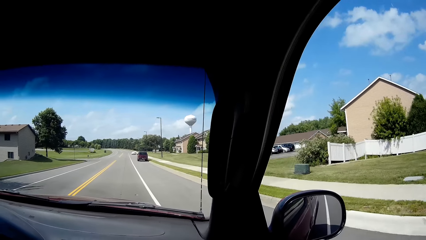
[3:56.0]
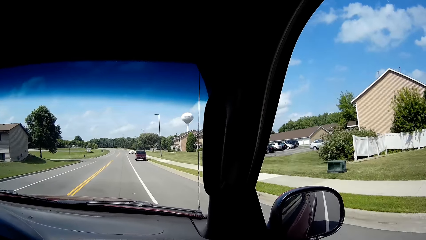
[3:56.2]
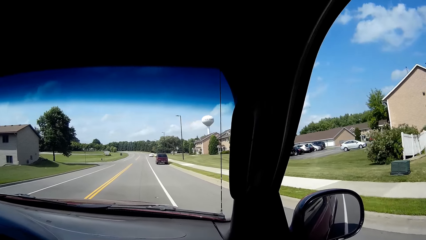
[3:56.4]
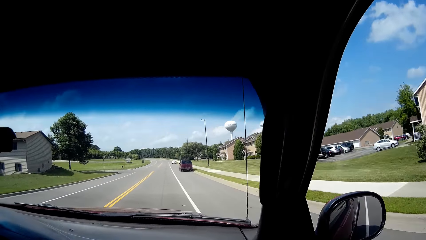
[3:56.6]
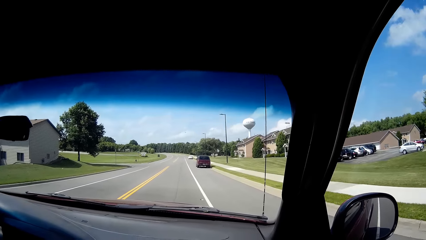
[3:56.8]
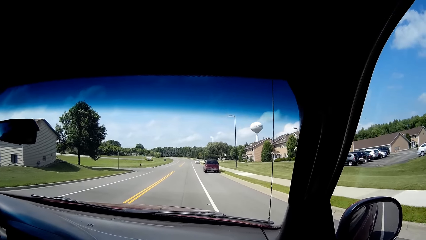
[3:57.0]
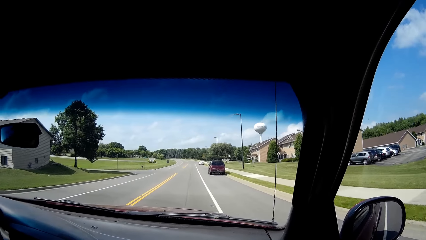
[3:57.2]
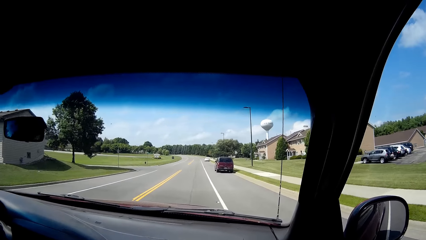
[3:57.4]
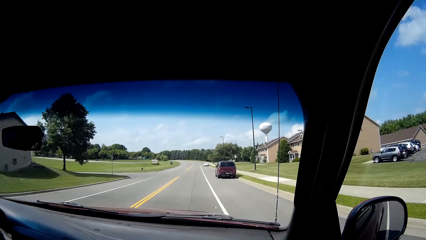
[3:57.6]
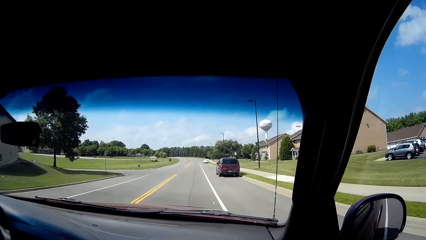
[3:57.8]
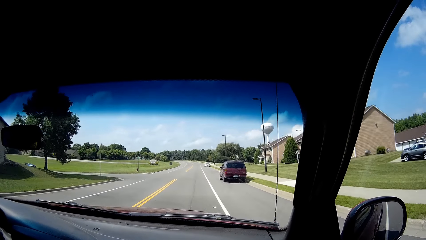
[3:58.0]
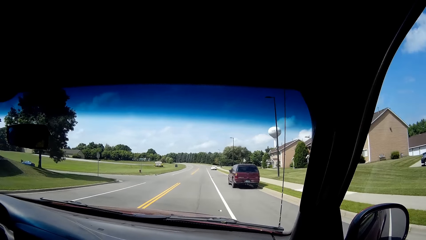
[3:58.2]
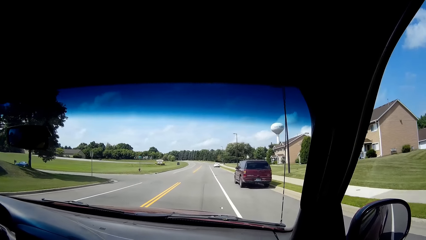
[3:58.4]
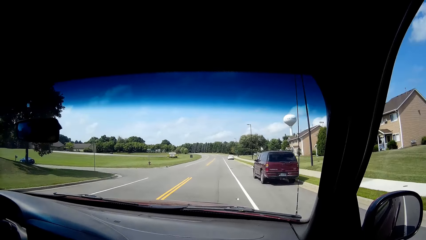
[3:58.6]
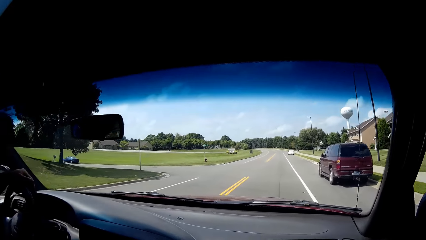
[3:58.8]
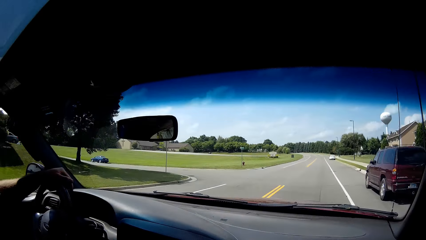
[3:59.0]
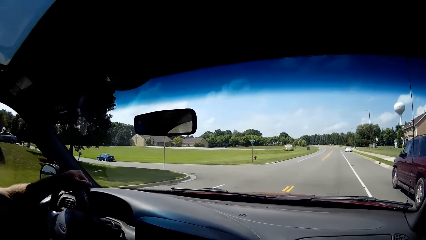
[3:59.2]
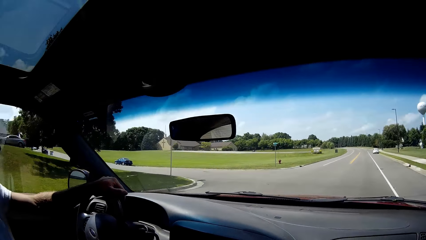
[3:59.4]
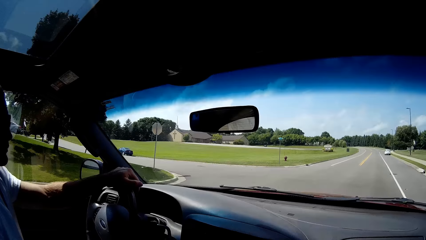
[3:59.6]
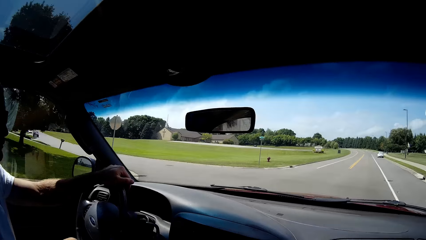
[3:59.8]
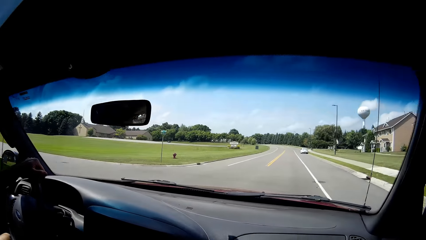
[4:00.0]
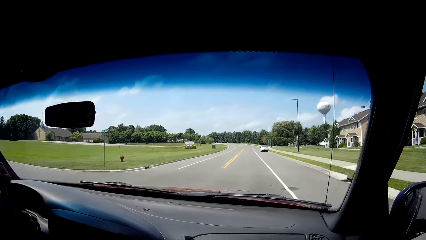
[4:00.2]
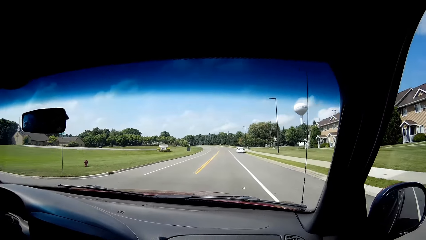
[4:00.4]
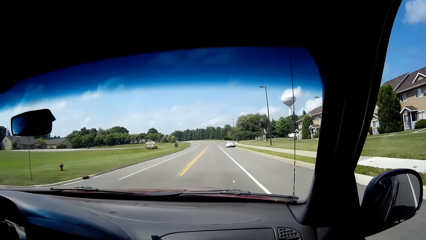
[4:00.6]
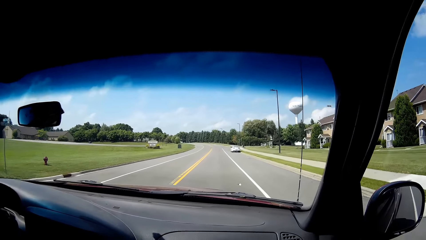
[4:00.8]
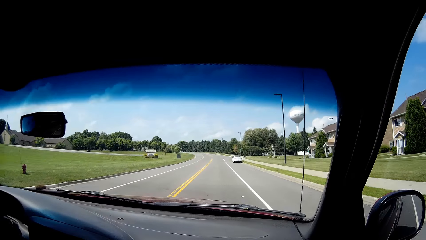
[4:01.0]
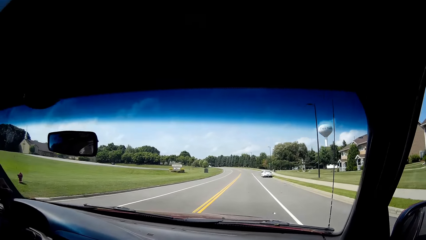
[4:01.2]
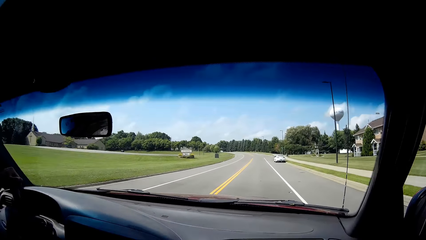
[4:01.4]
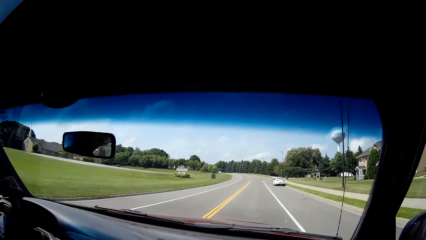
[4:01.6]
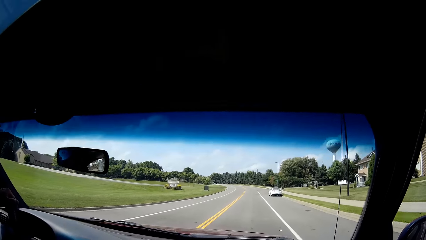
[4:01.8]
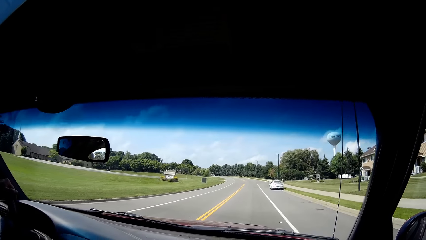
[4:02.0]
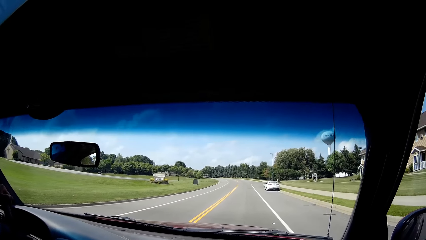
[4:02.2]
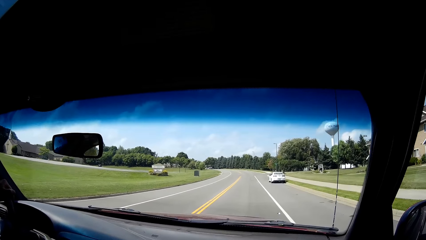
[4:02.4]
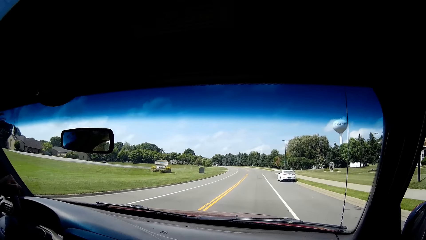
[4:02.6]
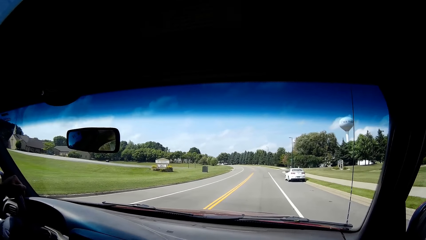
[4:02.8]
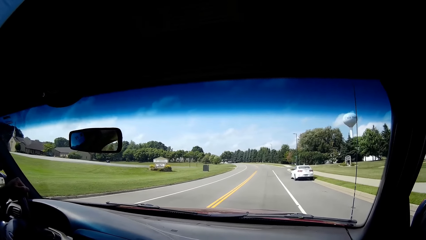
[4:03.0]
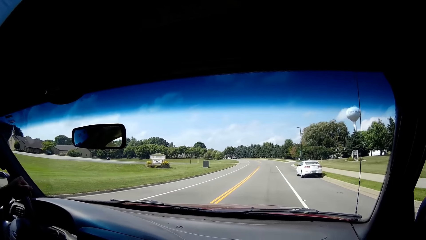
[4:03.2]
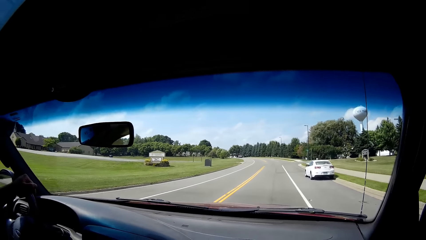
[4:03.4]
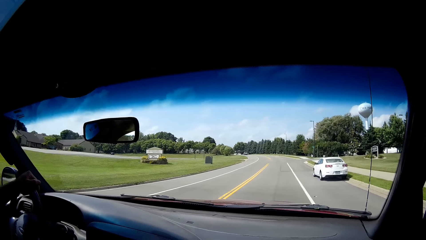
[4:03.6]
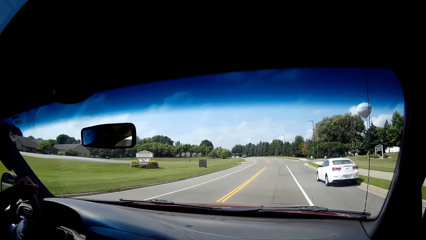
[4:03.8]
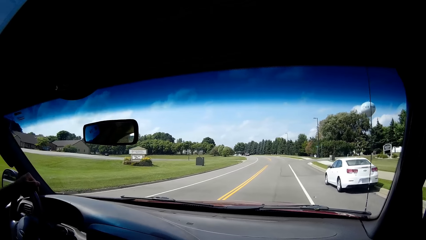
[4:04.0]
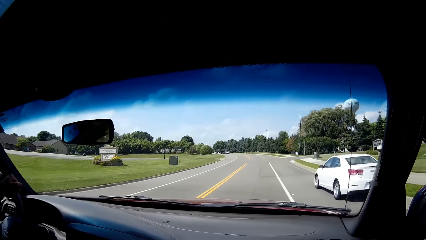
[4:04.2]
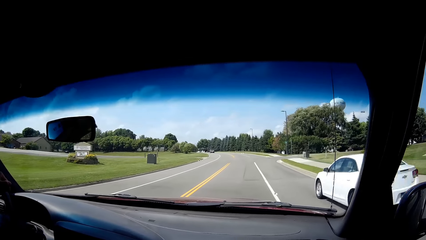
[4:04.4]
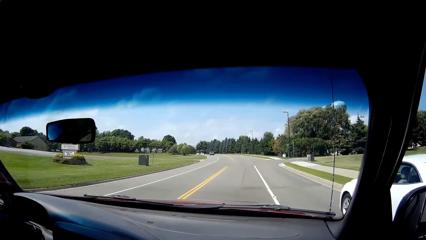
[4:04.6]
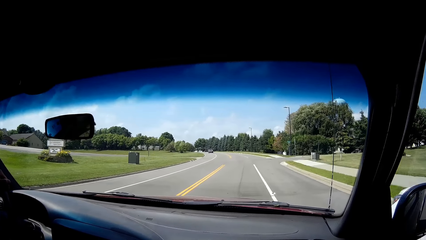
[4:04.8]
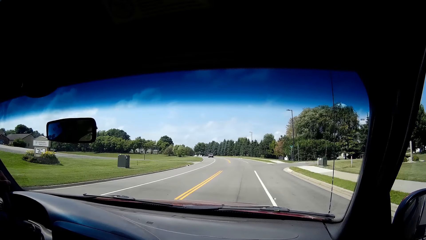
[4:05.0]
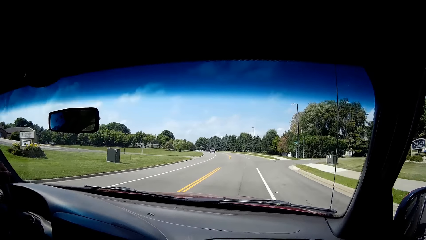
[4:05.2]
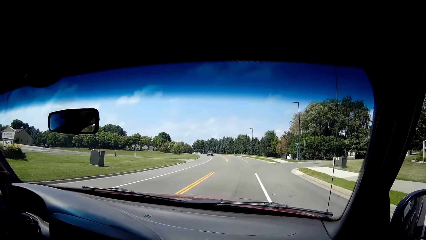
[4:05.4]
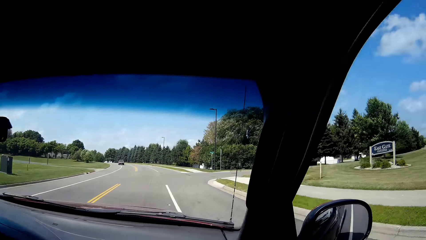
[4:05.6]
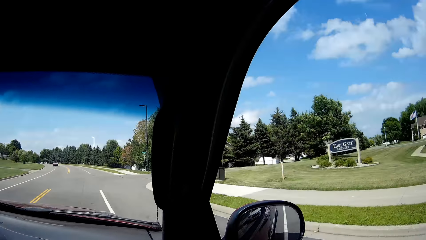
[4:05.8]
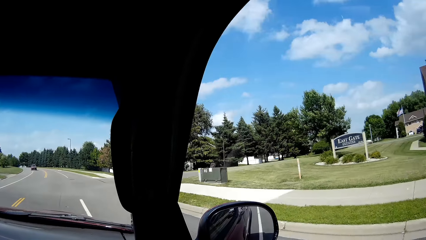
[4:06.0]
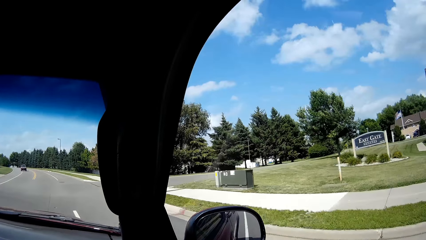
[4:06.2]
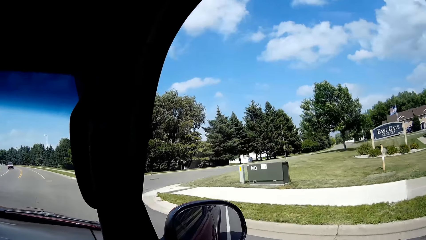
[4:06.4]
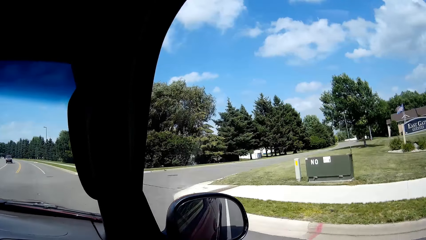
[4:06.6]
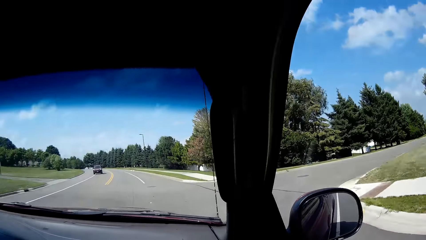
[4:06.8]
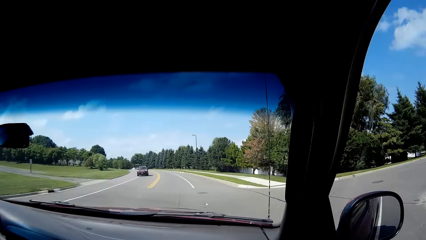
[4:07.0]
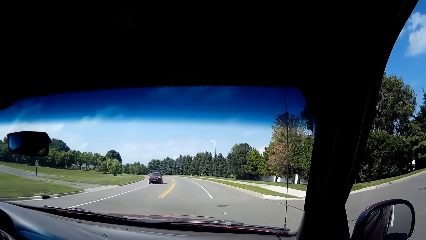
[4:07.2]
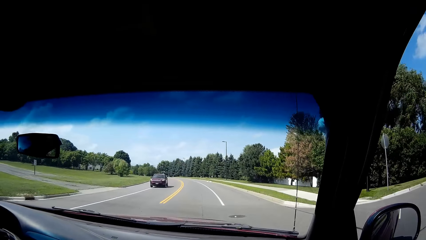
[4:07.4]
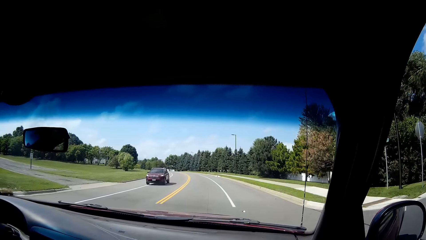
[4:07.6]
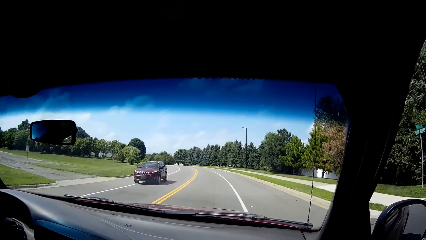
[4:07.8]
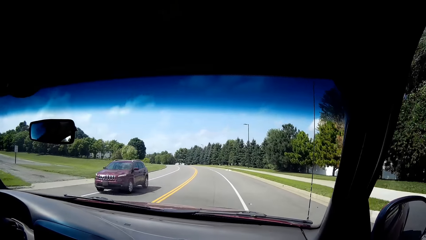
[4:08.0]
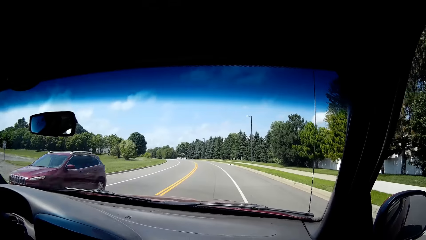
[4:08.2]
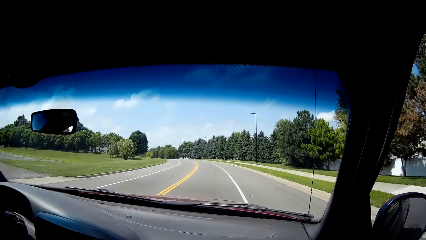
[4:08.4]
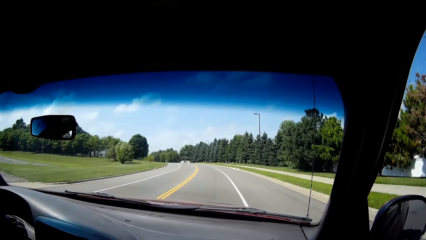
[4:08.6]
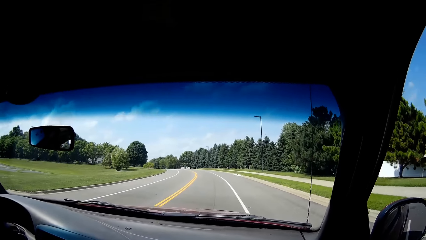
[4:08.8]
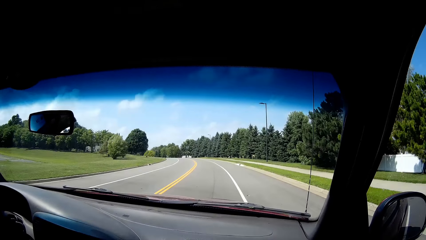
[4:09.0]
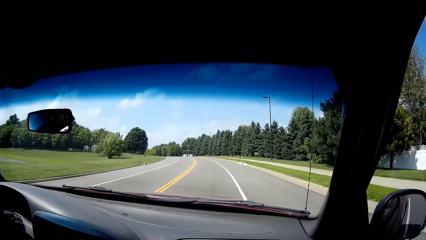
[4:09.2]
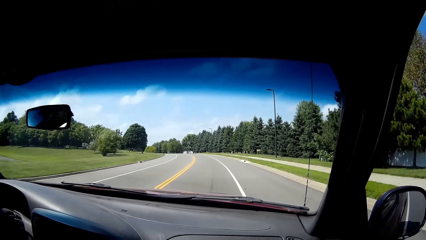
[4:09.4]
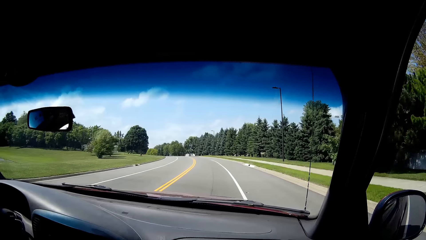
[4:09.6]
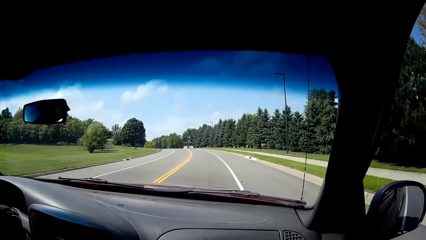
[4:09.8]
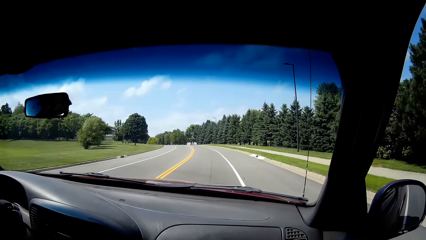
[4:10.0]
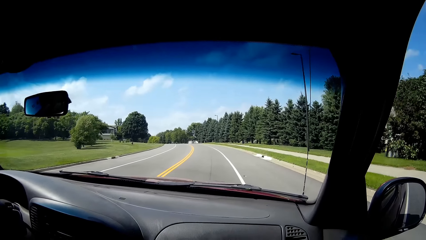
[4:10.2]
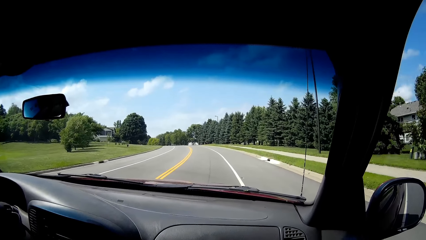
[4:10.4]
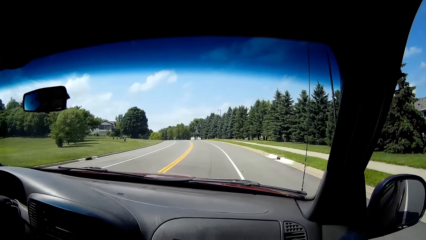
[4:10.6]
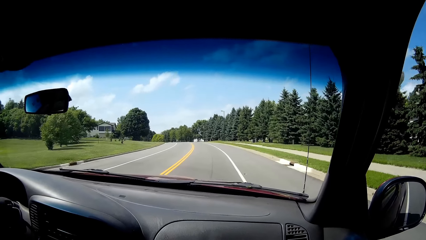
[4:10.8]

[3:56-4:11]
The camera wearer talks with something. A person drives. The camera wearer looks around. The person drives.
